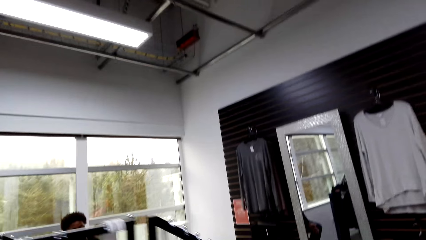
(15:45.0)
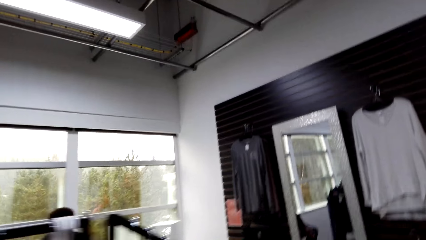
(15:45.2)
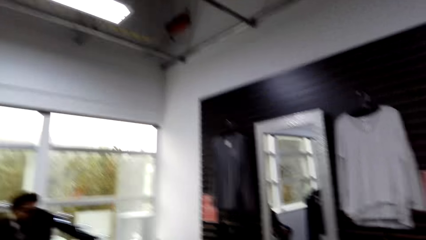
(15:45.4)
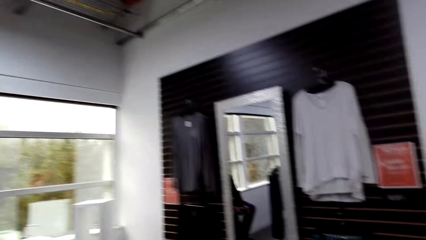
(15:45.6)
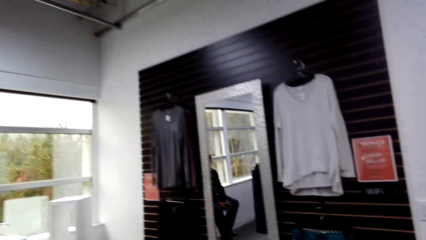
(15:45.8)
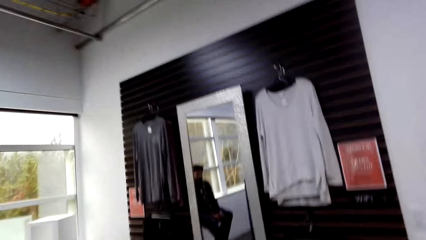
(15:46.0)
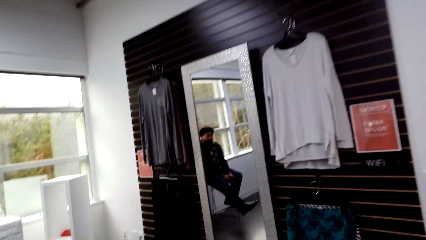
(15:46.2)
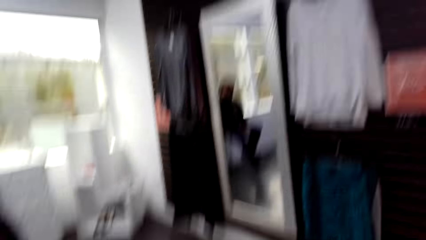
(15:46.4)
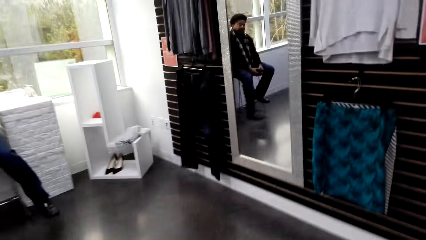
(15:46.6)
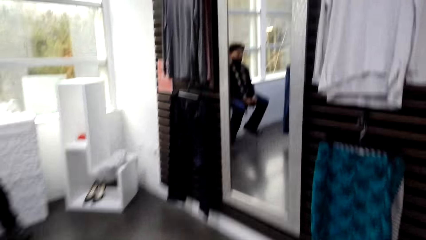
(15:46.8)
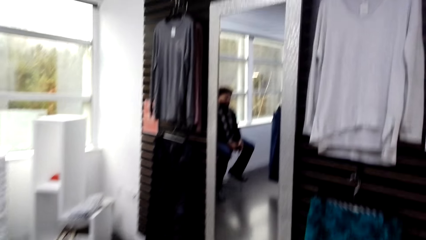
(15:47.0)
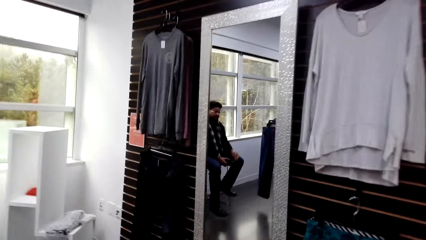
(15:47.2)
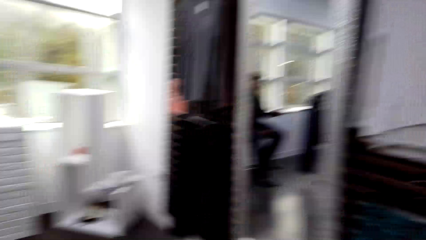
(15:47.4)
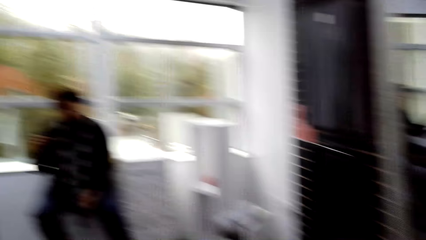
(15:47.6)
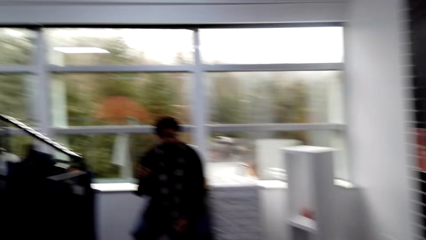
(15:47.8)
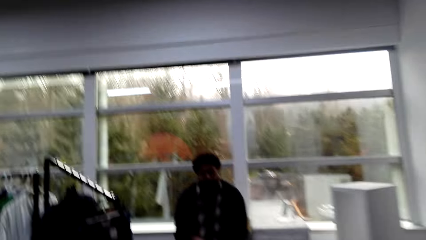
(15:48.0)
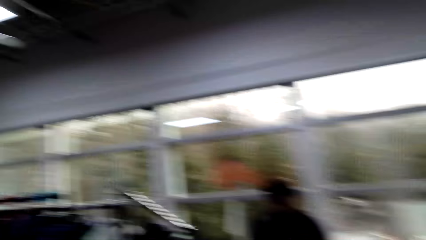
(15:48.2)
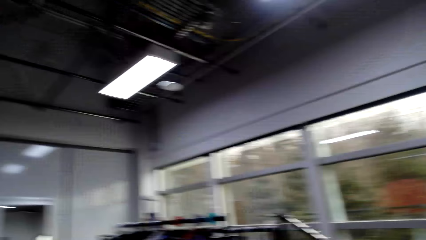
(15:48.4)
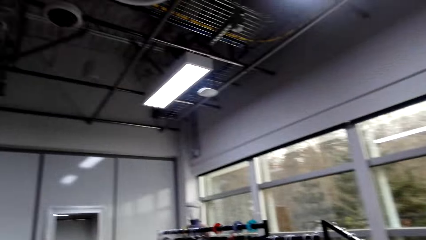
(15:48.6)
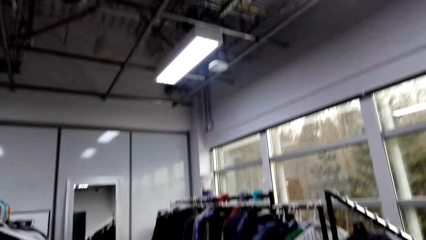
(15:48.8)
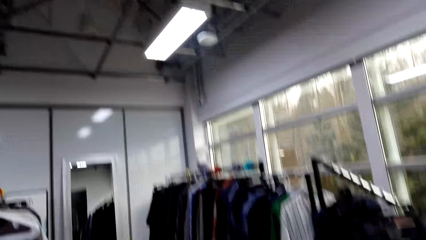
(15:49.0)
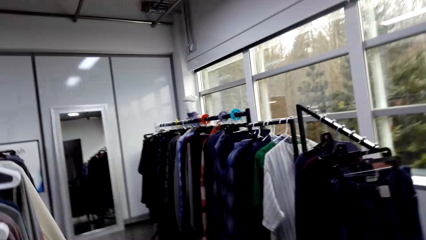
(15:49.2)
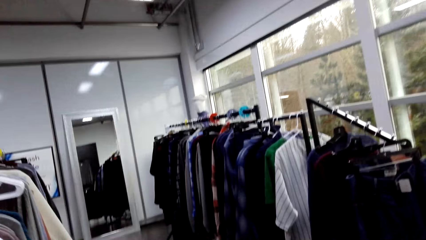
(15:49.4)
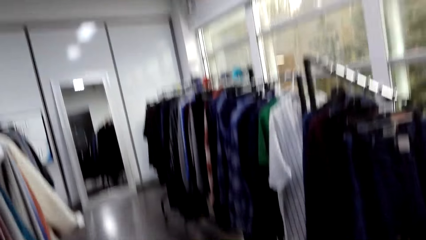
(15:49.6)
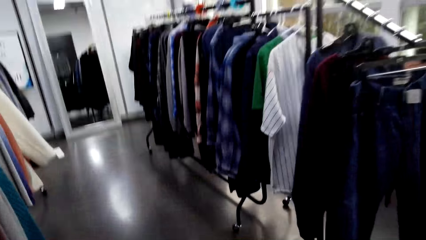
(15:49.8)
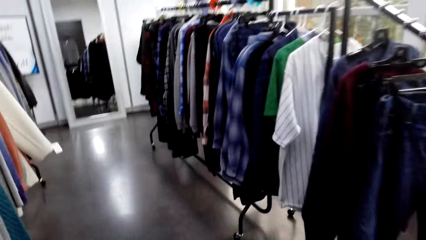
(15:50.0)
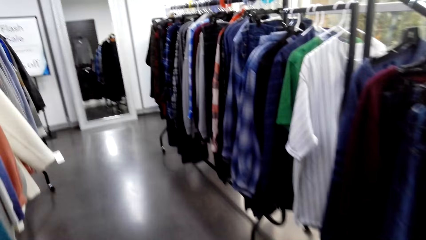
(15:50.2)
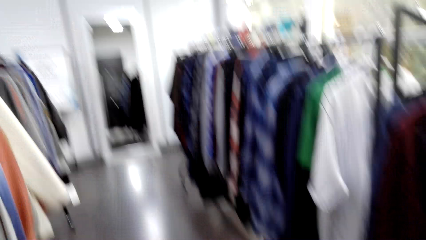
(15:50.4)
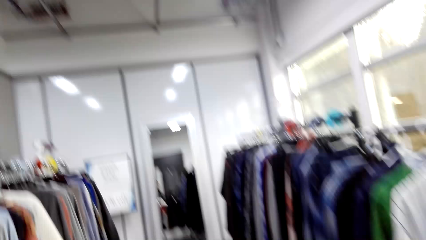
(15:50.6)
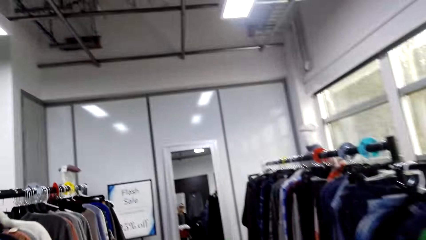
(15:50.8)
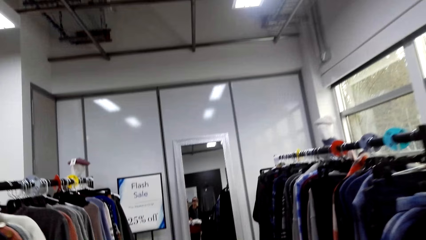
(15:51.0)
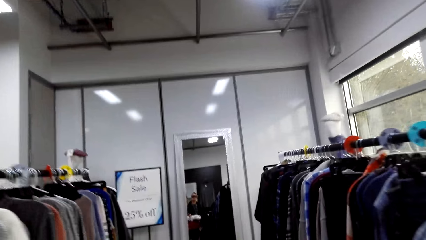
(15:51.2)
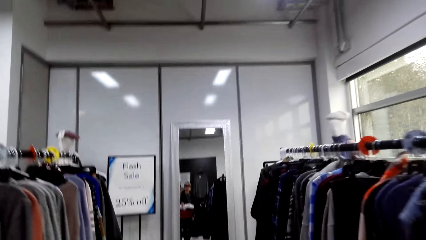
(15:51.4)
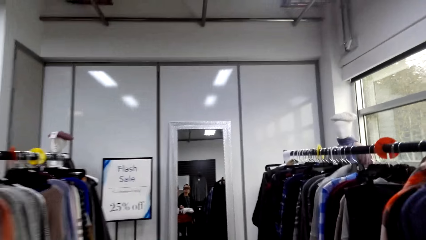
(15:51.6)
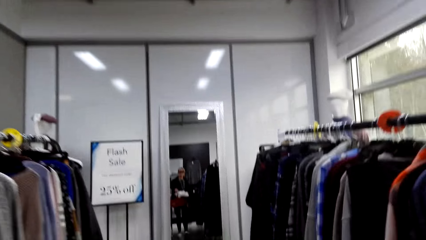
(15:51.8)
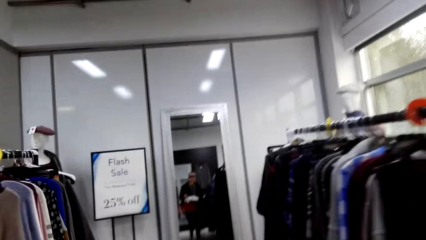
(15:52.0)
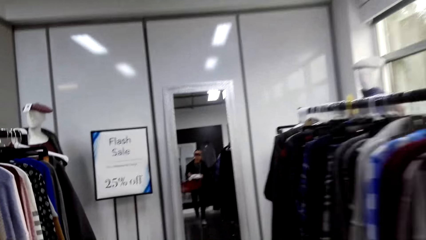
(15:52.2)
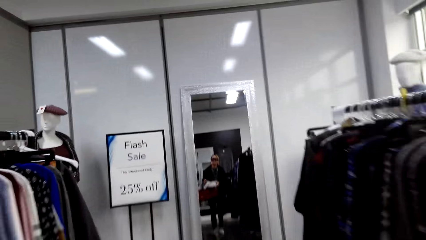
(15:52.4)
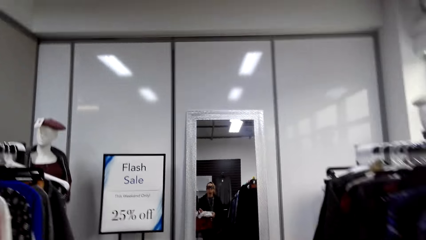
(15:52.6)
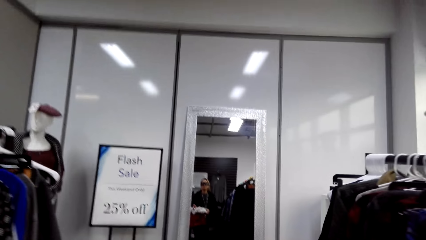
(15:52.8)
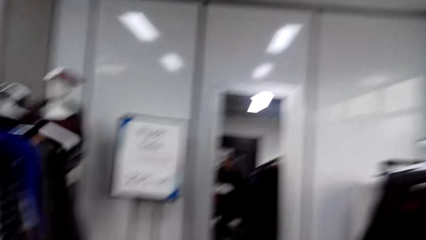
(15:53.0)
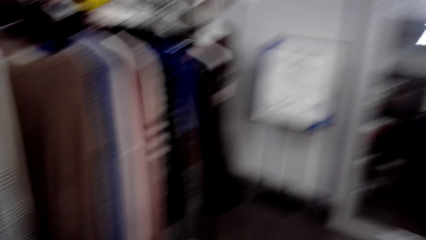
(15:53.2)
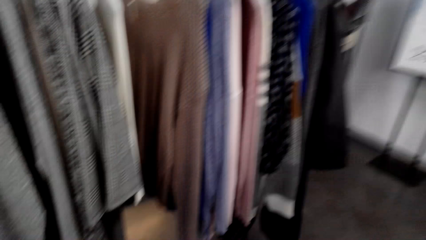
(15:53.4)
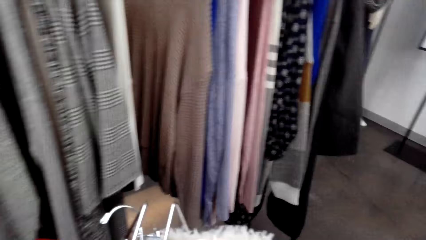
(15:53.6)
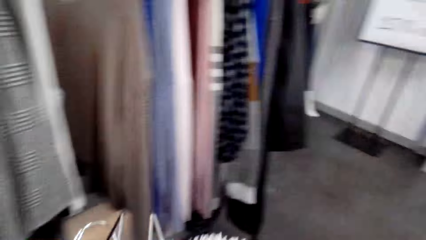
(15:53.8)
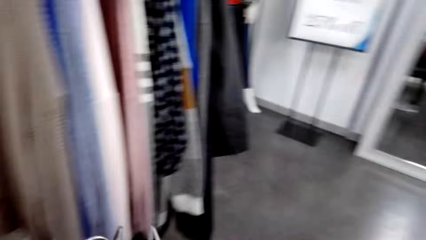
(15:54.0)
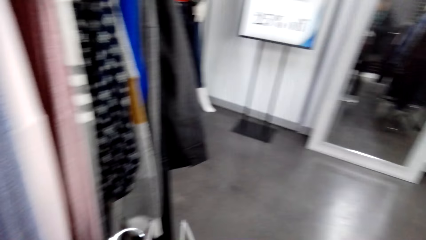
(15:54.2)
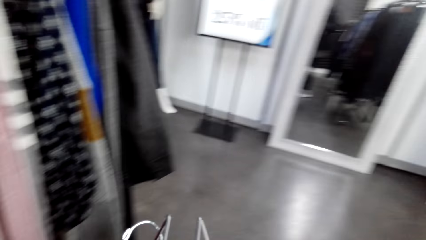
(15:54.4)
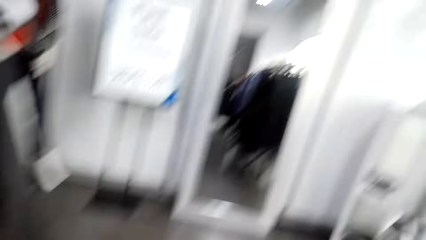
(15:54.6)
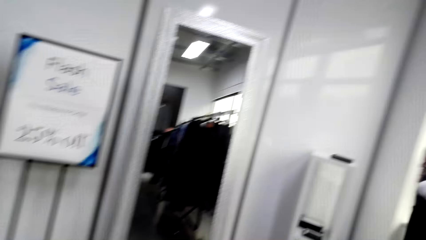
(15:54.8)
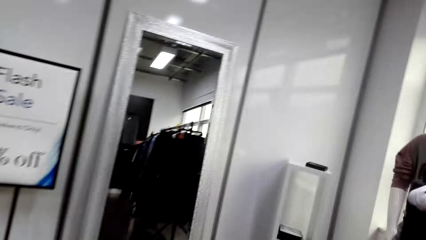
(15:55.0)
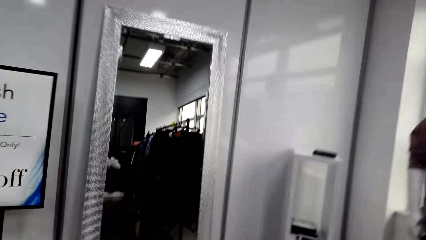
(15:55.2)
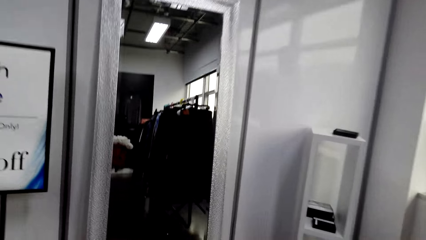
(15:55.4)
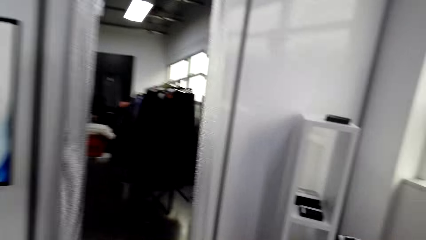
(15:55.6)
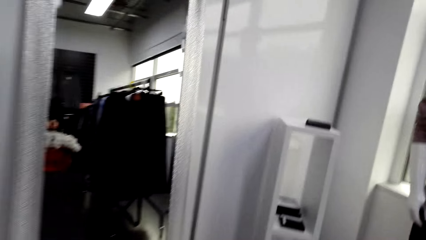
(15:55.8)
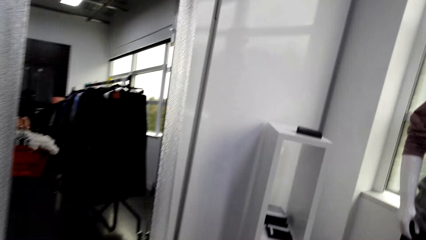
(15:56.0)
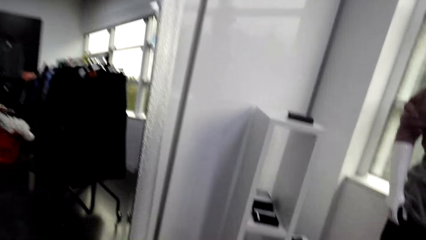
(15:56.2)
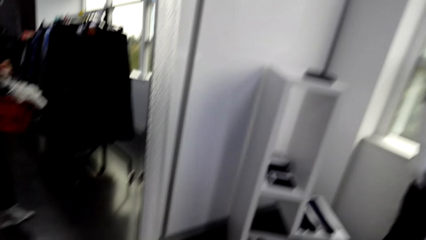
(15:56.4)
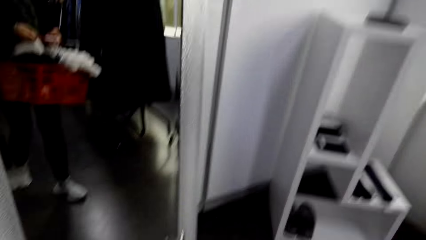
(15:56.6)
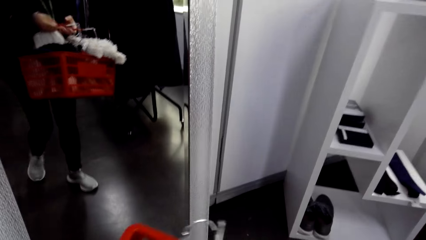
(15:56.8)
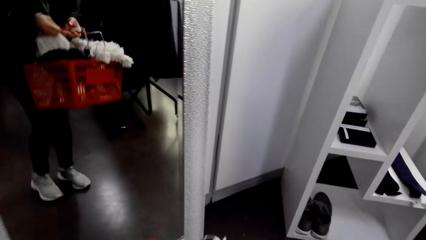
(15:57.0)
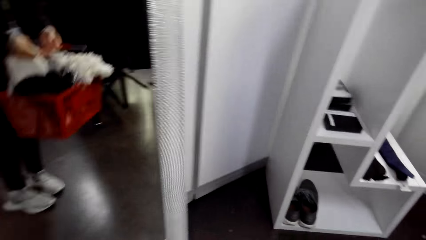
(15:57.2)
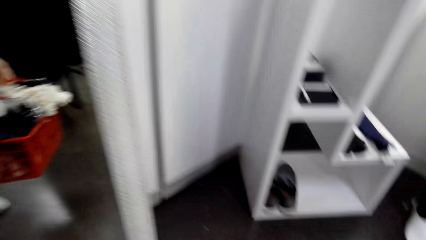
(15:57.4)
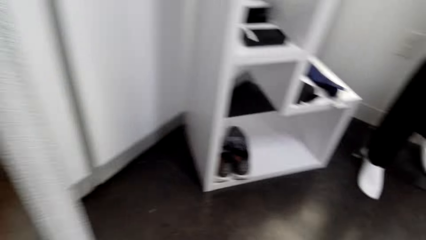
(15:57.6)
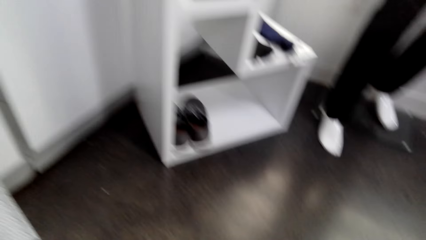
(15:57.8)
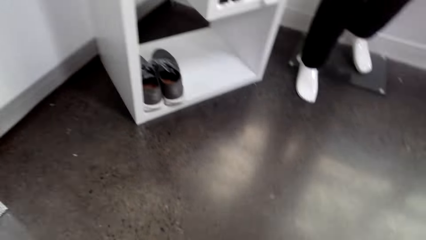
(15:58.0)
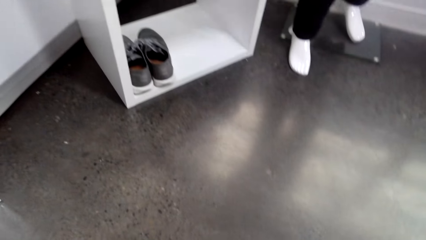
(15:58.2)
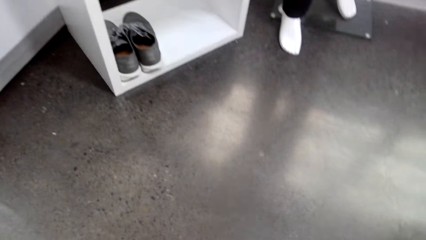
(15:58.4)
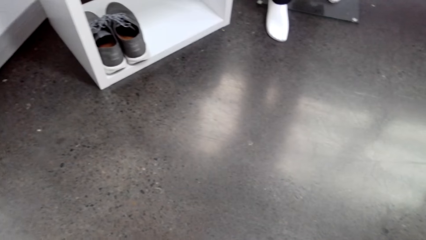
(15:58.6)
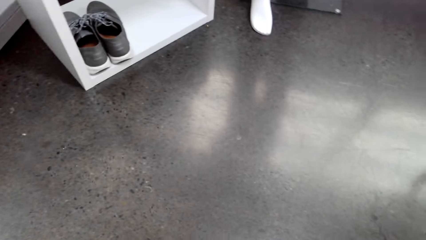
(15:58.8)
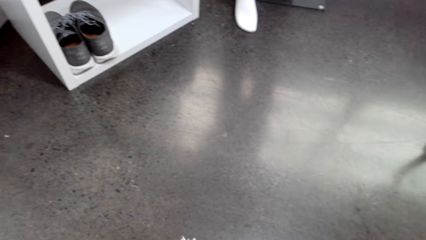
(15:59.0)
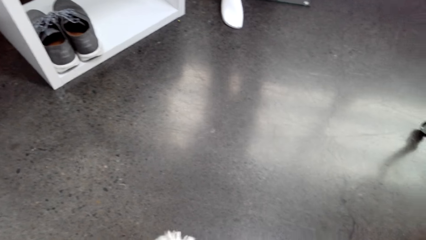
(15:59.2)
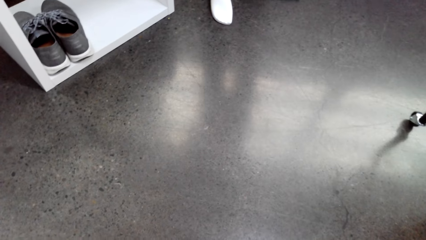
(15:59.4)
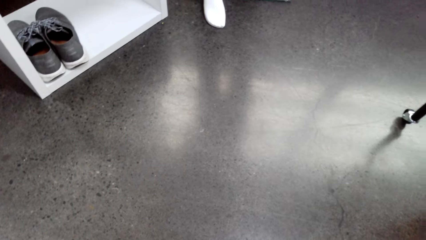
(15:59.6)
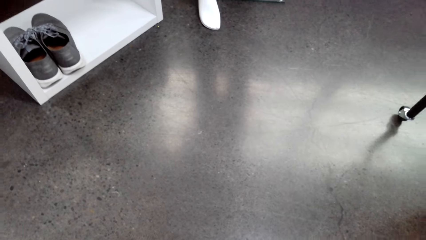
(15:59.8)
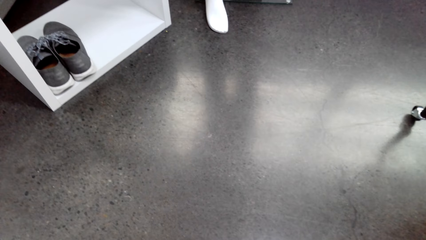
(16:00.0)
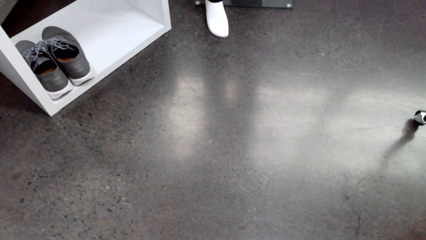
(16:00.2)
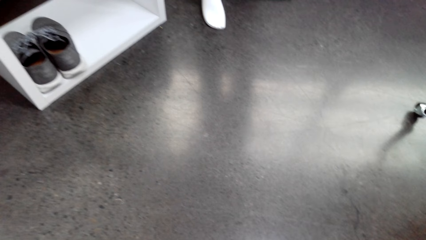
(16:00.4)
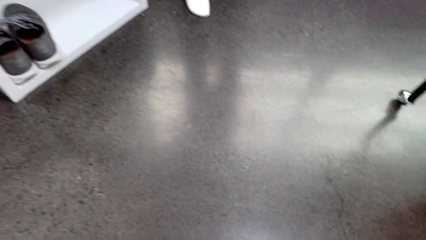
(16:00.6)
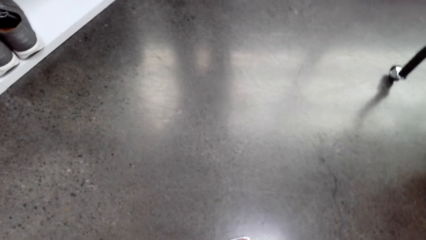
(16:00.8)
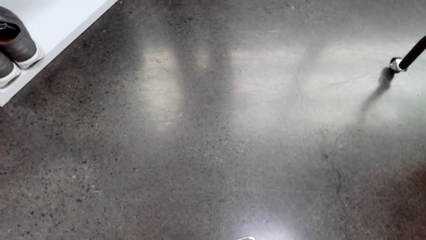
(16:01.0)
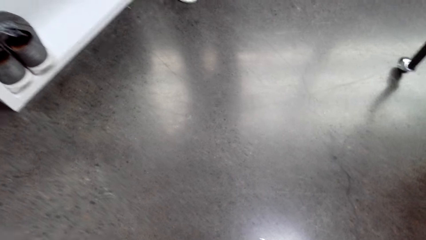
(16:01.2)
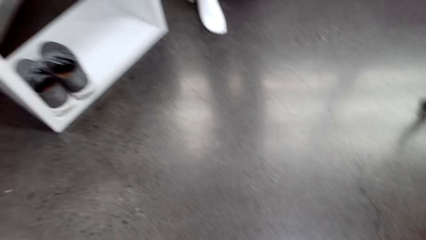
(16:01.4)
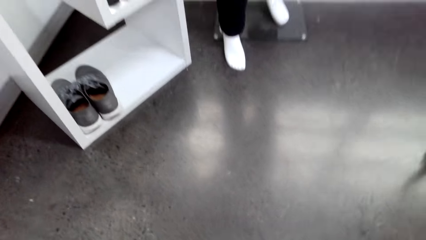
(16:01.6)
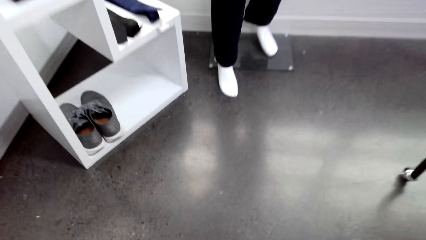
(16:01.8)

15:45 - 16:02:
A man converses with the camera wearer. The camera wearer walks left. The man converses with the camera wearer. The camera wearer walks left. They converse with the man. They place the shopping basket down. They stop. They look at the shoes.
